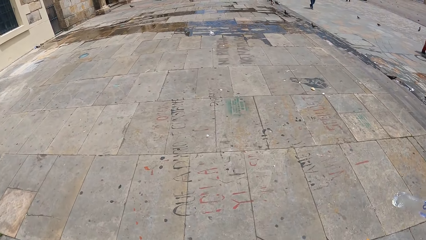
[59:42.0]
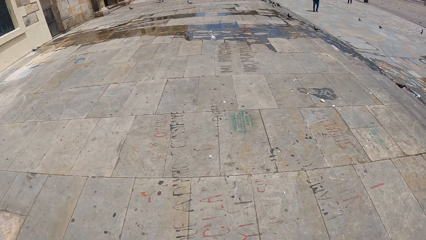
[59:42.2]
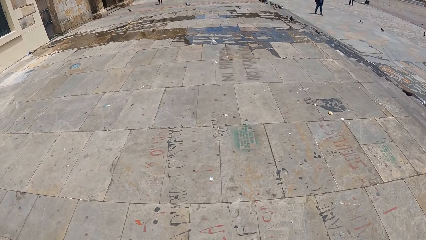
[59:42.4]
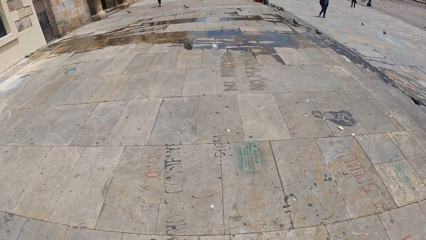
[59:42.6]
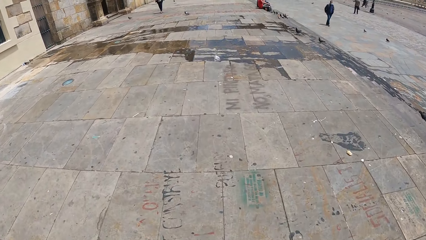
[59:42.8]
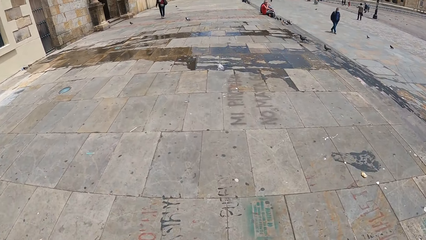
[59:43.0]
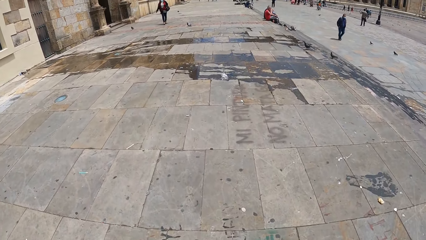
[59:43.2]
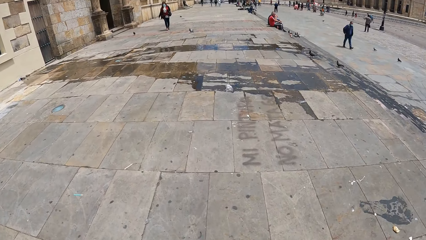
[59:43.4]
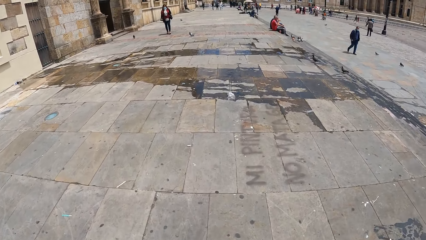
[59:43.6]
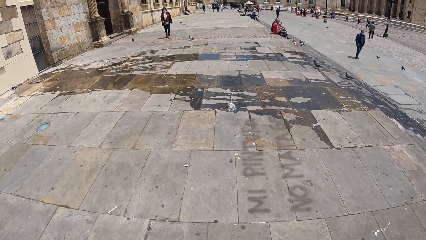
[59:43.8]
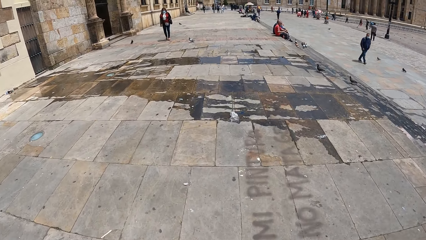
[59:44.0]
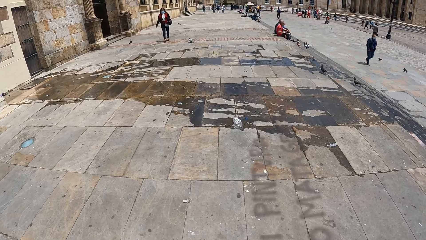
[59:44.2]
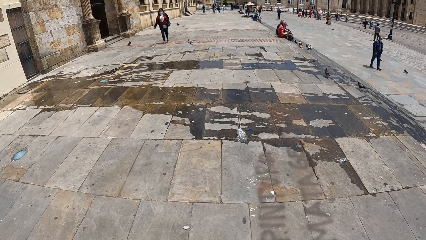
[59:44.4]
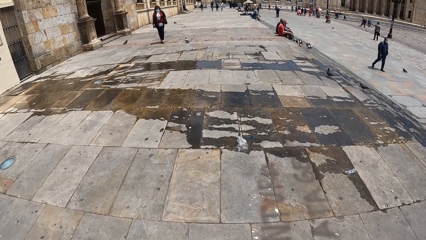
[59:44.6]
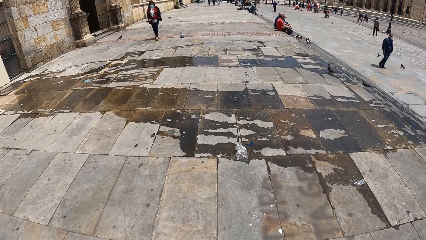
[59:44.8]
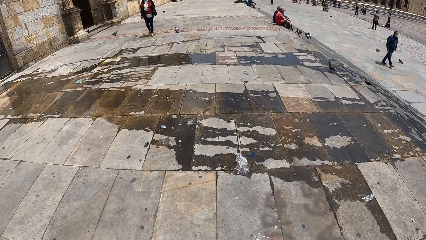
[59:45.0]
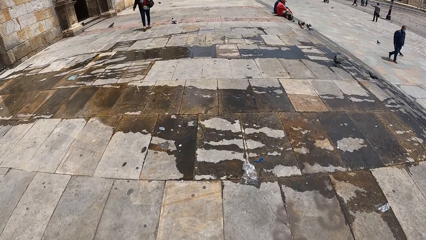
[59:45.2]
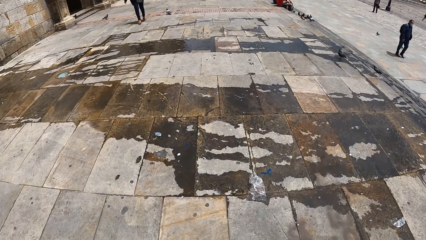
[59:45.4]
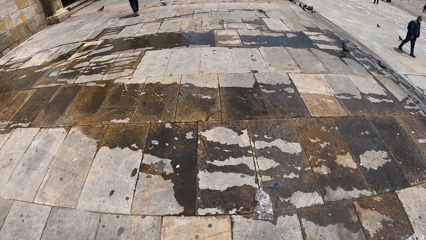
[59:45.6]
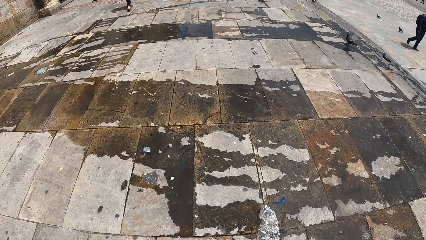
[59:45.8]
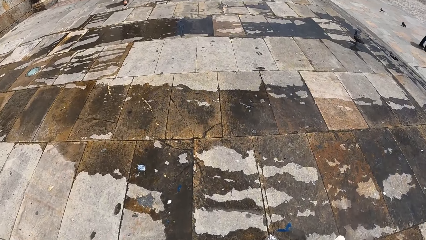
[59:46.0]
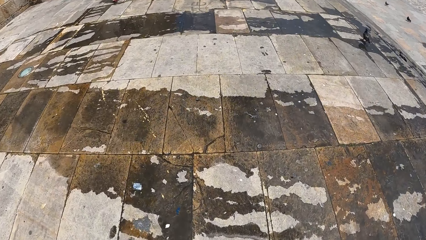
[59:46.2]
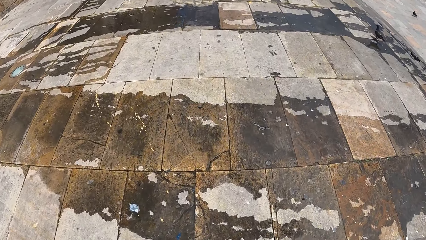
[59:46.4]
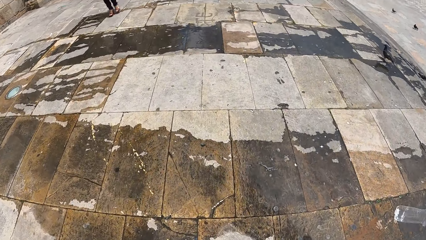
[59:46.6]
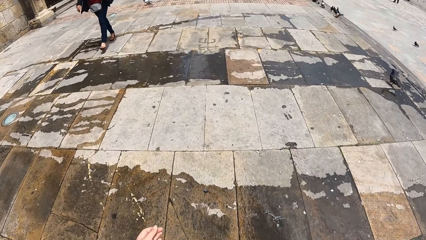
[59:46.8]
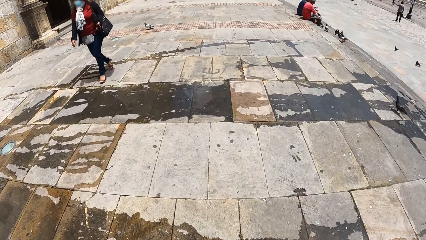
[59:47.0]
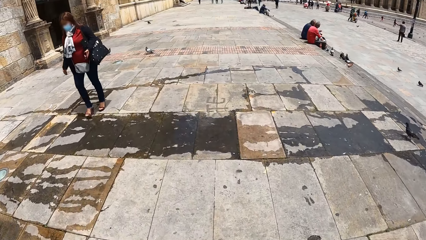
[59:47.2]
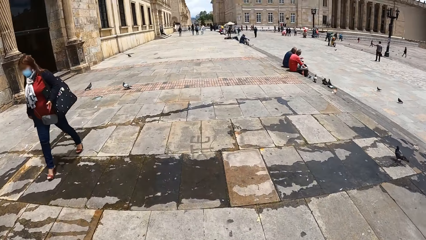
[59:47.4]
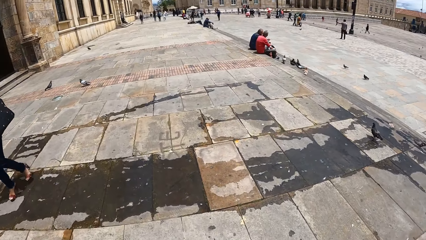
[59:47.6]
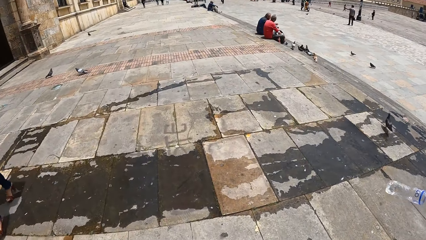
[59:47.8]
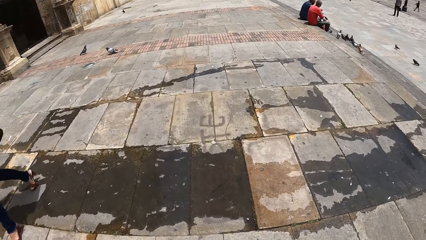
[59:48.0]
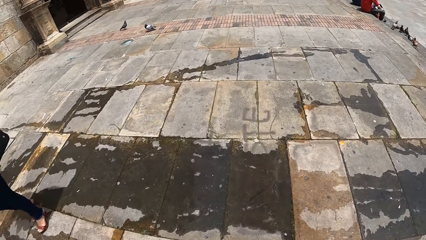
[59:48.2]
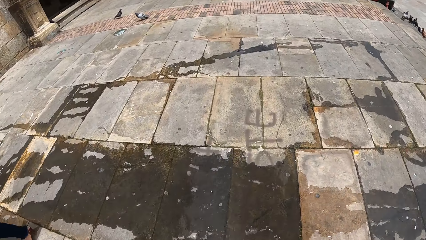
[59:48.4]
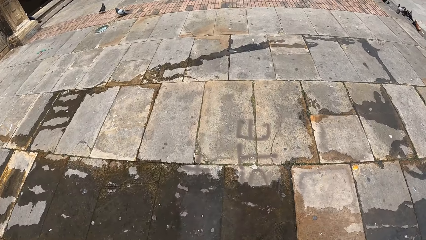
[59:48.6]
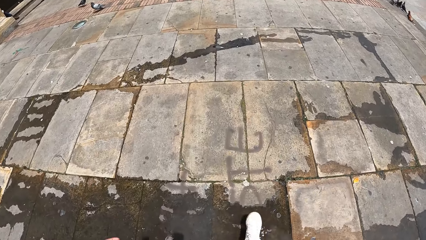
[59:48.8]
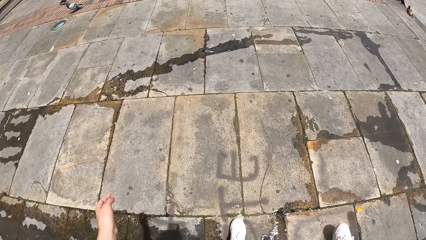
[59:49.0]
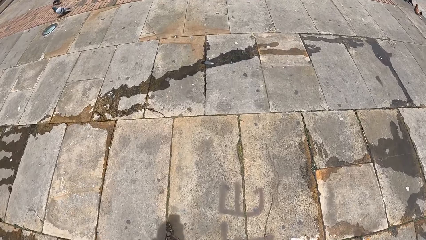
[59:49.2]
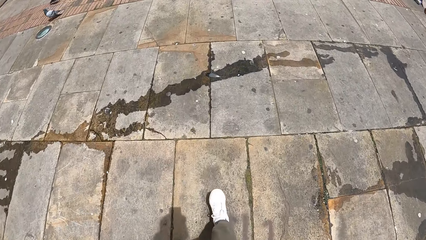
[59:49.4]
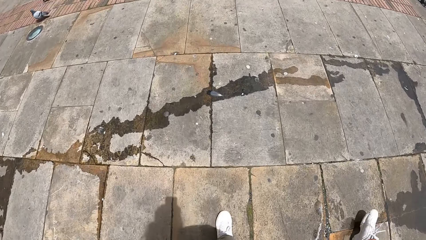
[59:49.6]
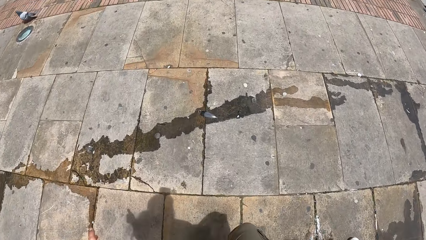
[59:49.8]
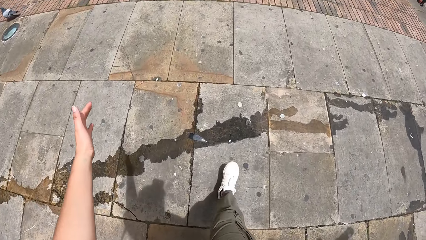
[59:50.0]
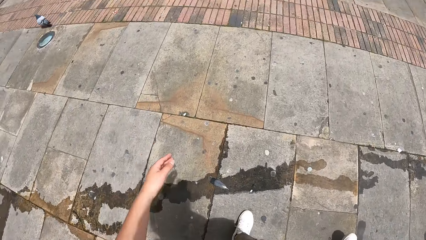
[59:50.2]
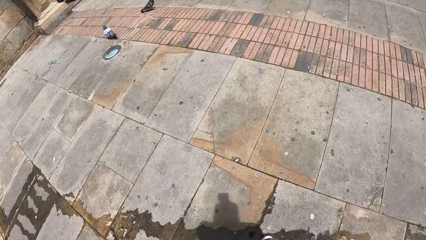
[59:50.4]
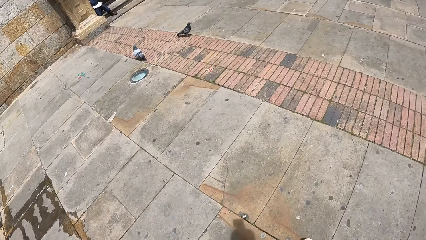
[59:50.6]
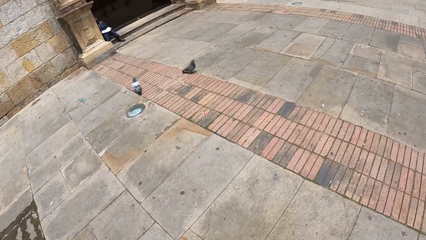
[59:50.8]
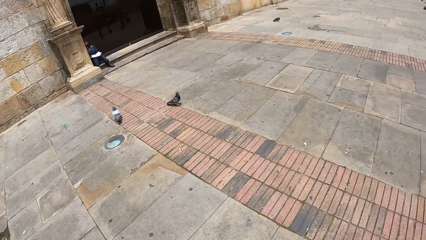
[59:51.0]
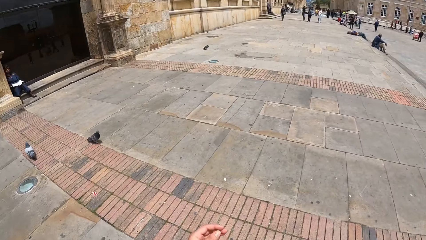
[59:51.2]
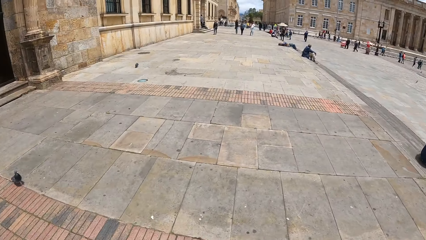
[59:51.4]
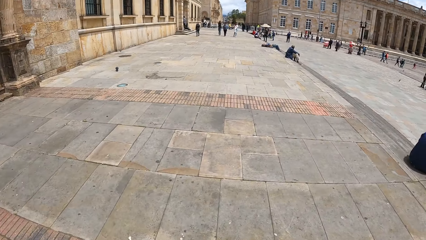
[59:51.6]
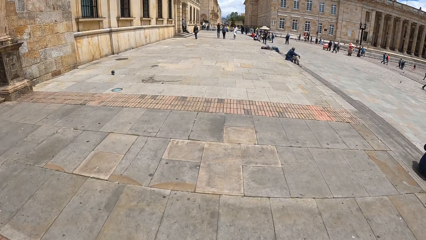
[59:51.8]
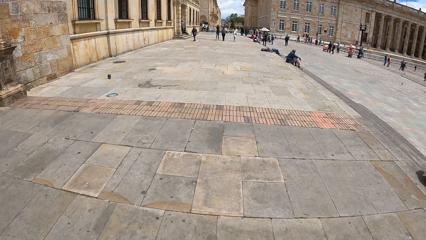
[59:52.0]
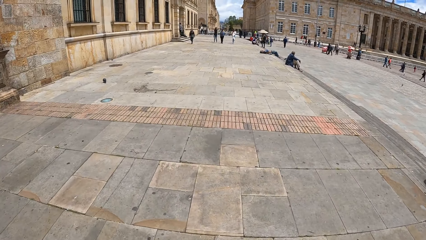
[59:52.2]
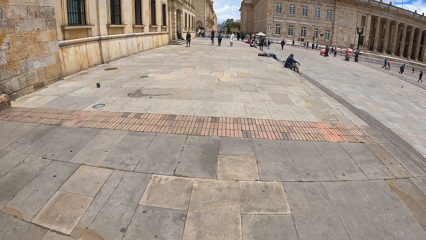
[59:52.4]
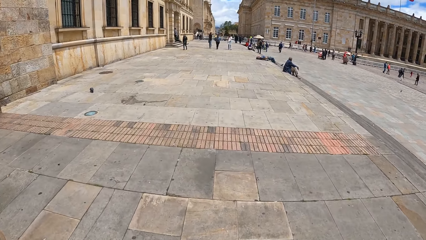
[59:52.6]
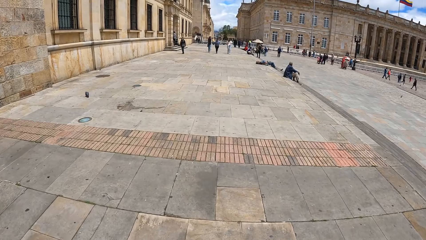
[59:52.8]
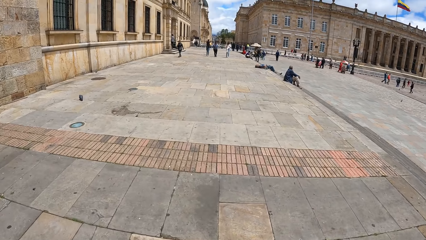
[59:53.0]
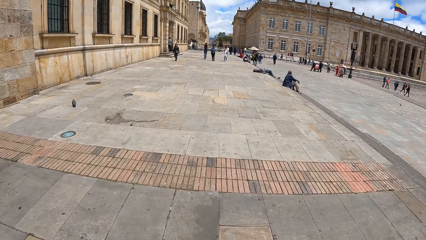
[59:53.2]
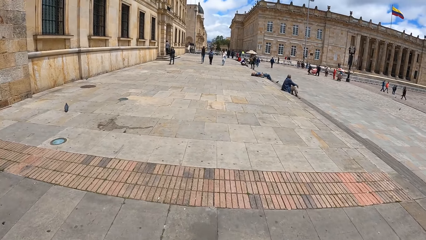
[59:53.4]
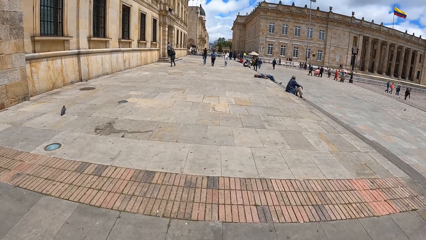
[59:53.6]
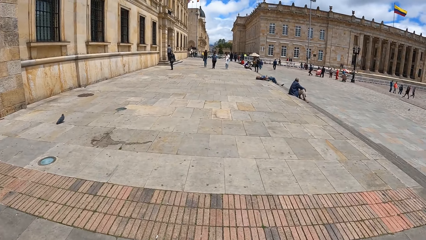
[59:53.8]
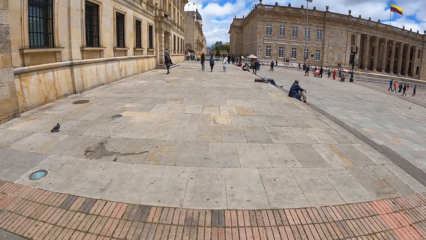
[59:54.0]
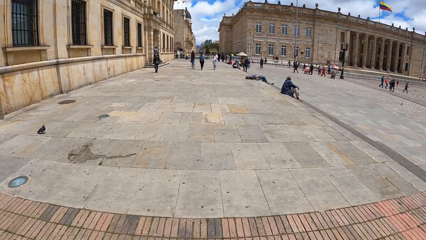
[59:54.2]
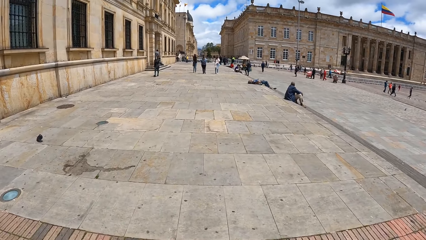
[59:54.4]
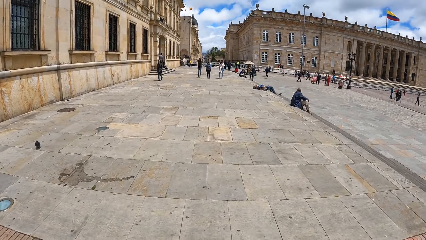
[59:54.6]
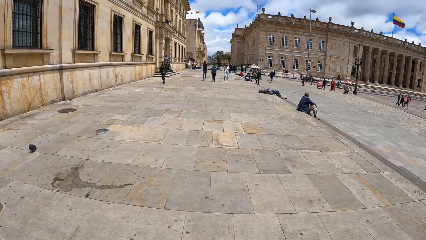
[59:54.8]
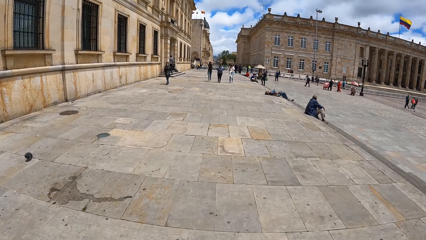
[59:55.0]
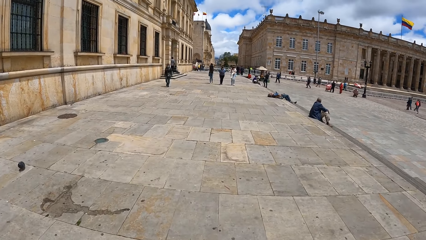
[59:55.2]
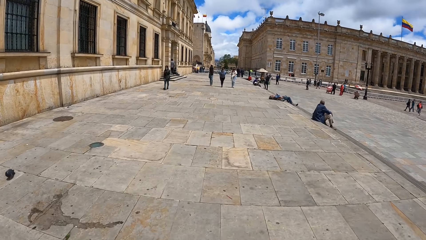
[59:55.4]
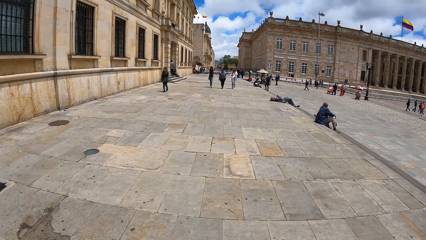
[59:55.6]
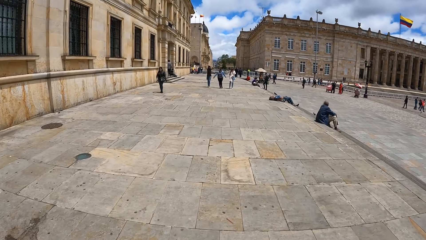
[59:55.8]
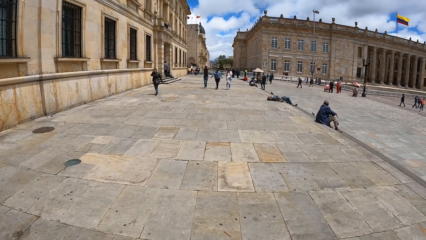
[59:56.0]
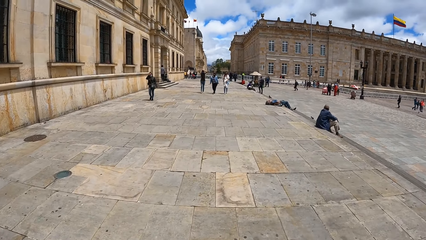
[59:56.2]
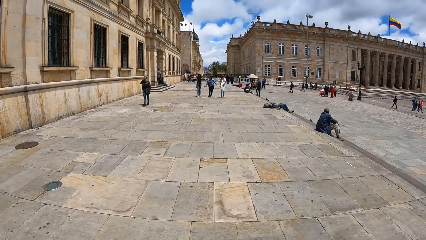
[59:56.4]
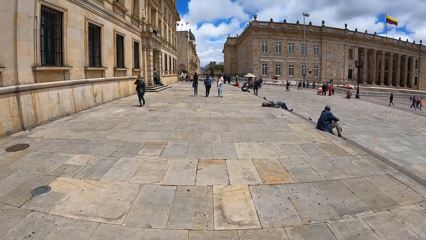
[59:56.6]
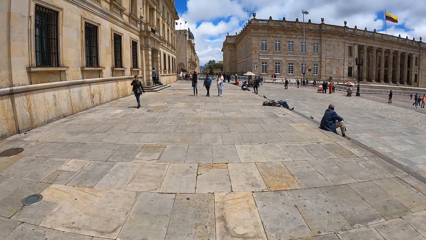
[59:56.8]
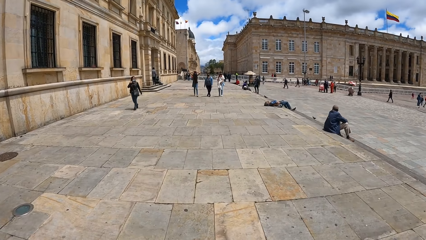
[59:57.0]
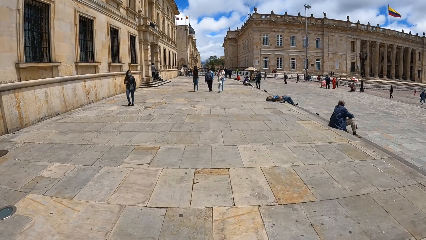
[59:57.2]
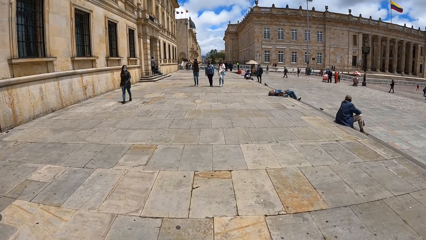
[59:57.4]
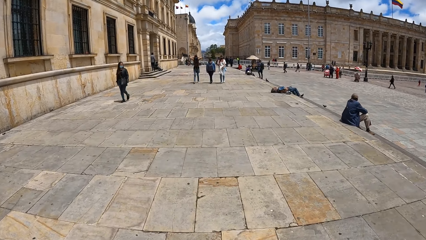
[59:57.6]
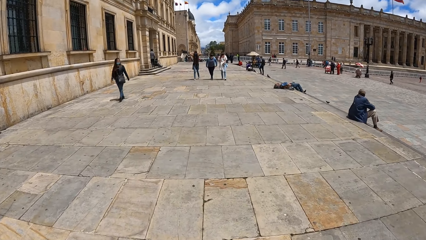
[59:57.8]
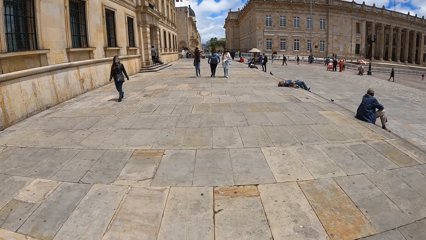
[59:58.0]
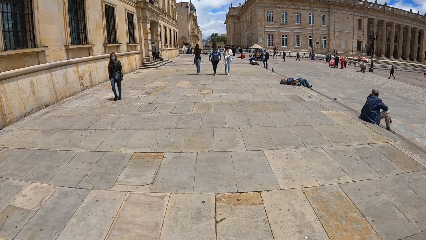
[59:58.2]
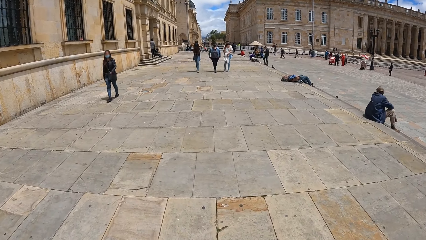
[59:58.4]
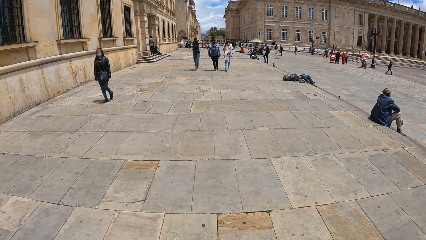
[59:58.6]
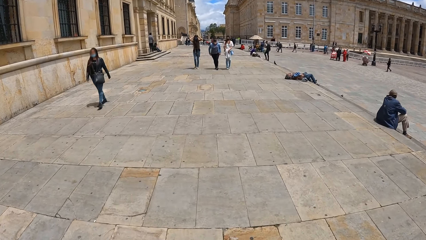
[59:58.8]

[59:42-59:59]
The camera wearer walks past a woman. They look around. Another woman walks towards the man and the camera wearer. A second woman walks towards the man and the camera wearer. A third woman walks towards the man and the camera wearer.
